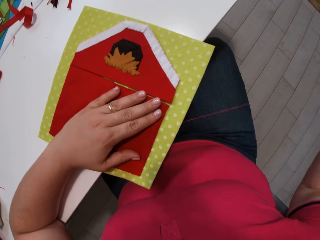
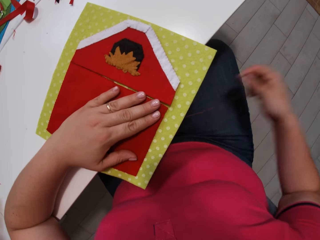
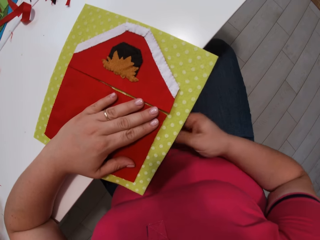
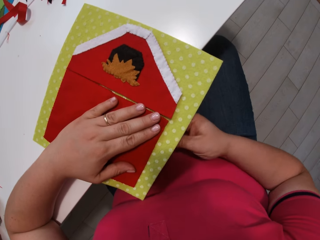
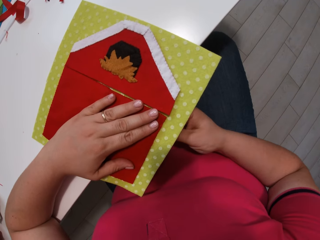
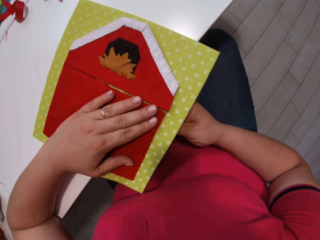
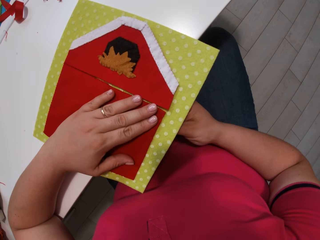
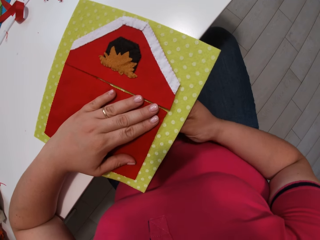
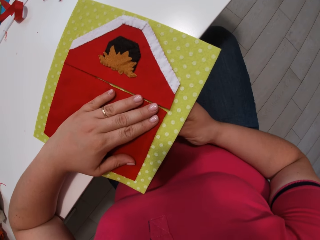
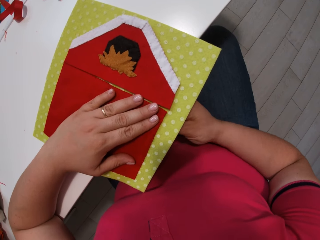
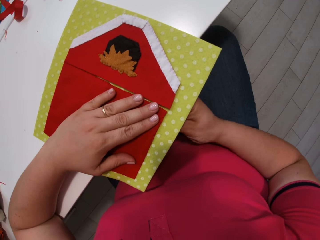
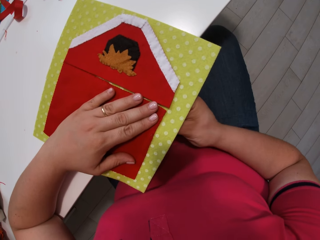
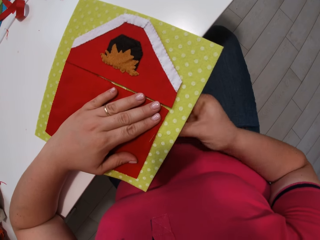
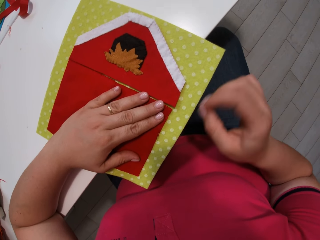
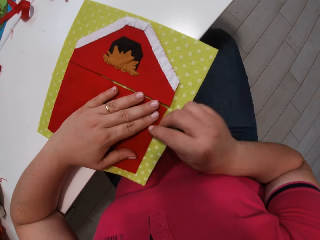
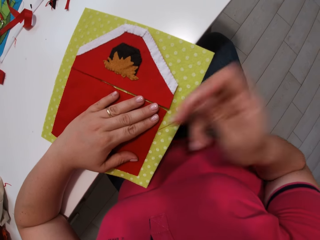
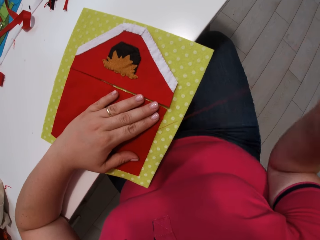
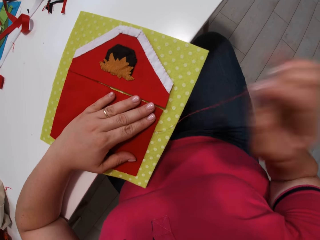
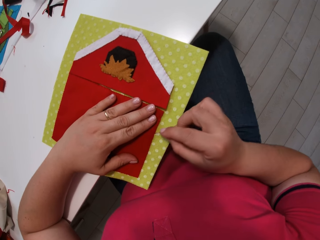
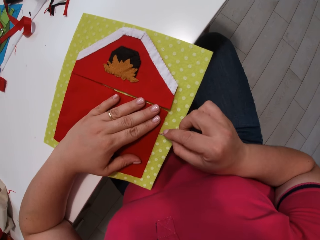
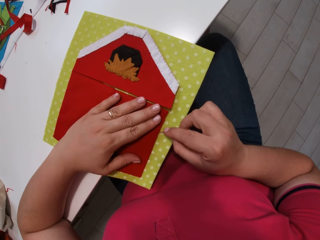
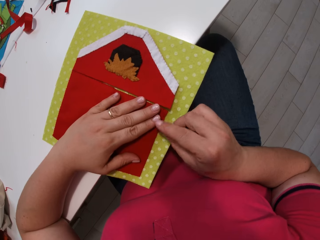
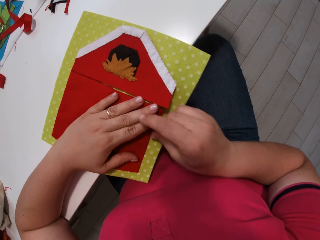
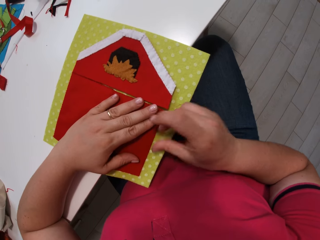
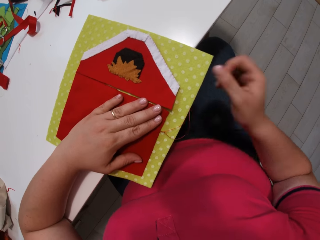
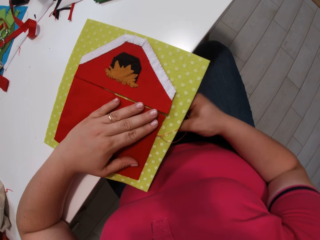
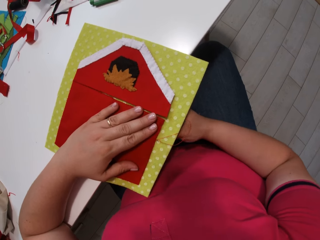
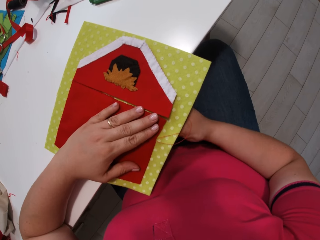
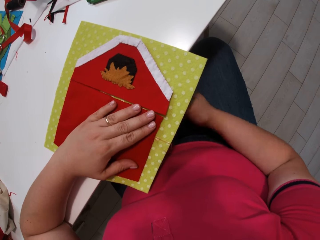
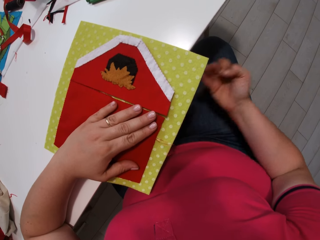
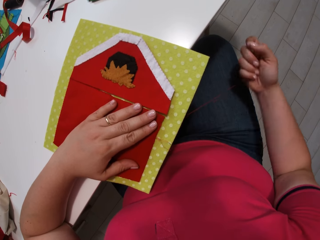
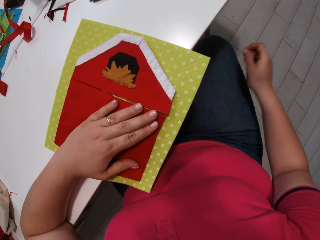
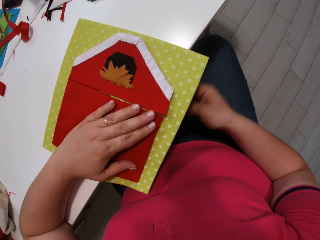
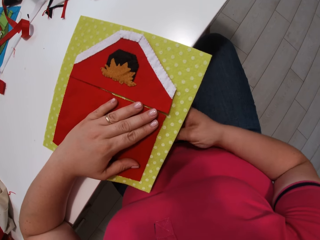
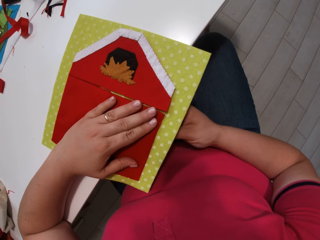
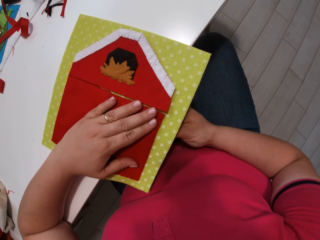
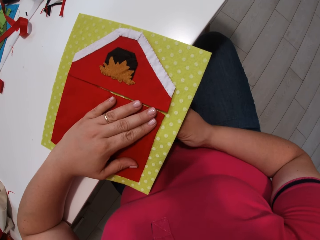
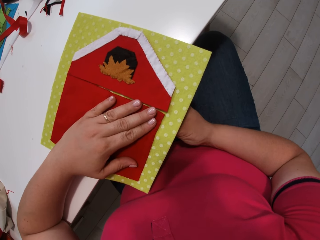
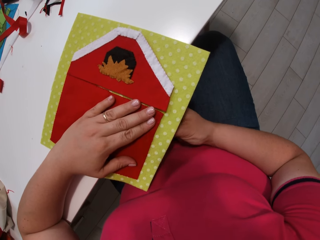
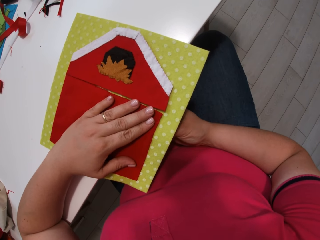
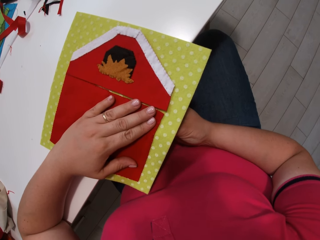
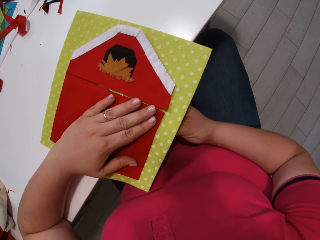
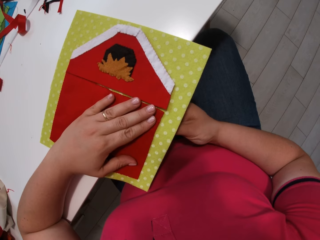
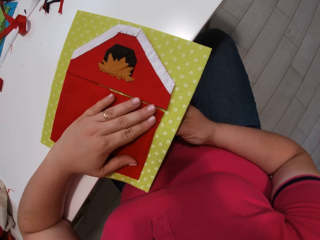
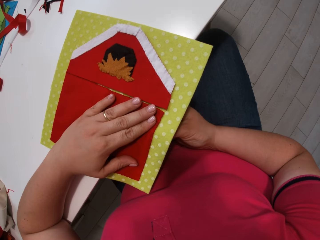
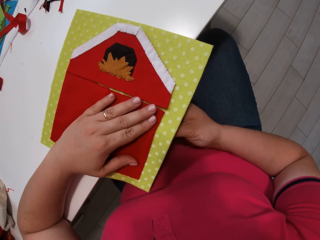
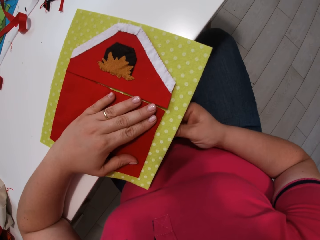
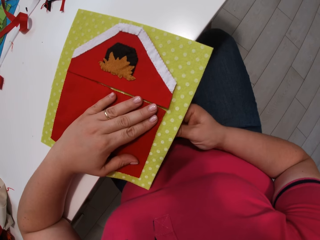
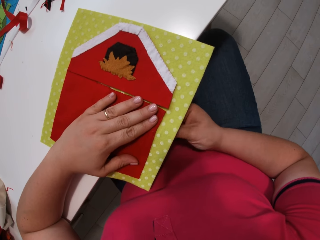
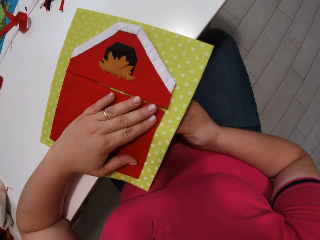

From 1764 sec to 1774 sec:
The camera wearer inserts a needle with thread into the cloth. They pull the needle with thread from the cloth. They insert the needle with thread into the cloth.

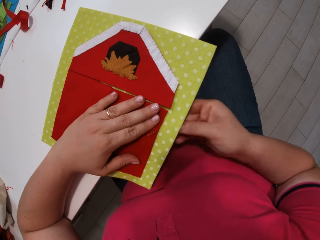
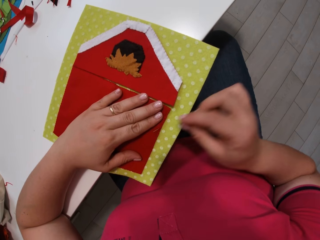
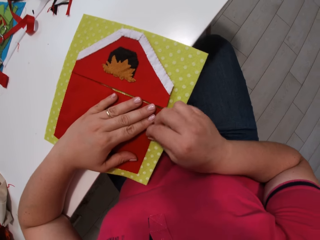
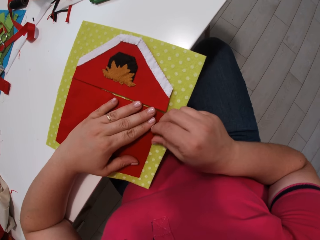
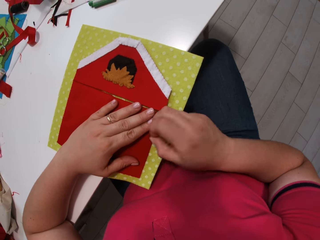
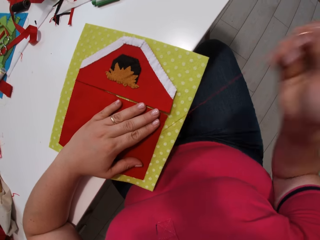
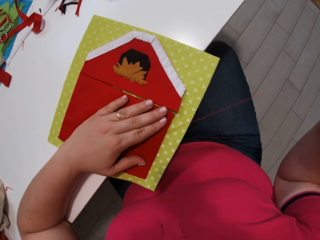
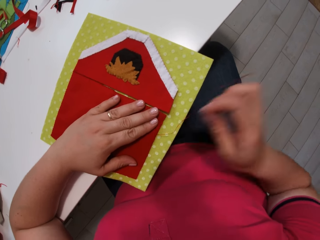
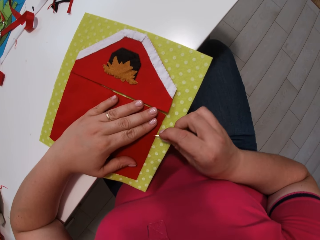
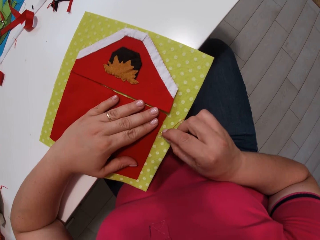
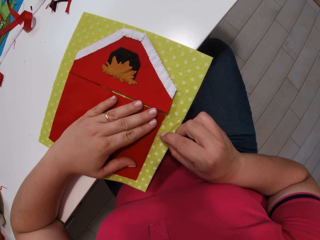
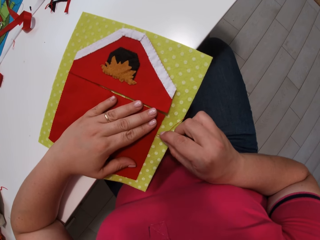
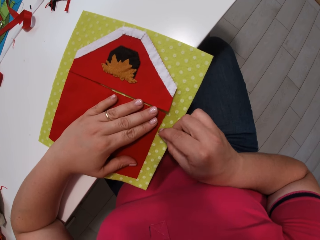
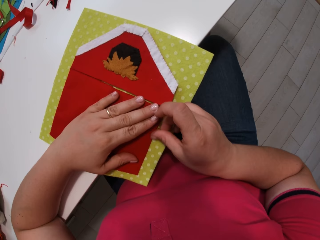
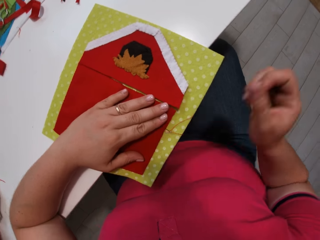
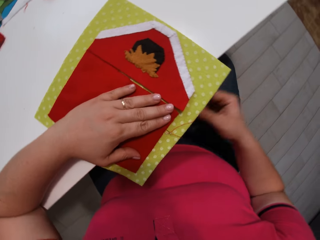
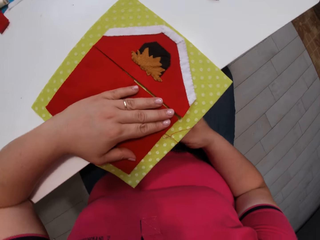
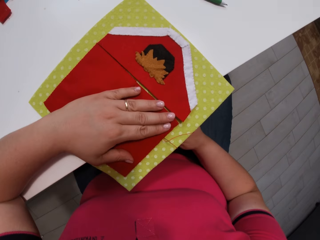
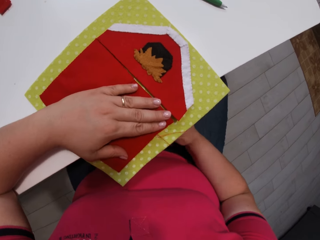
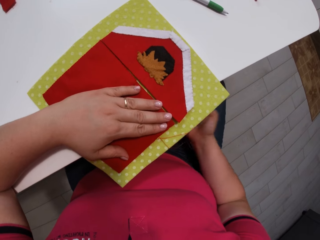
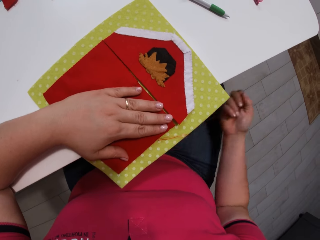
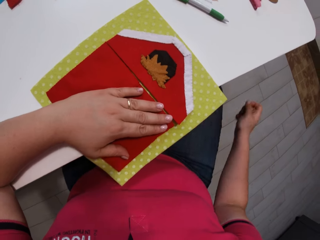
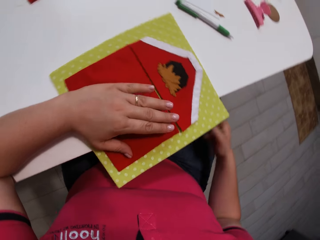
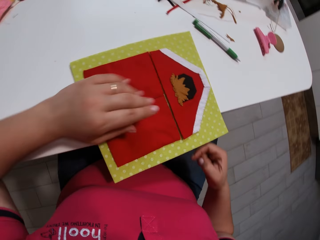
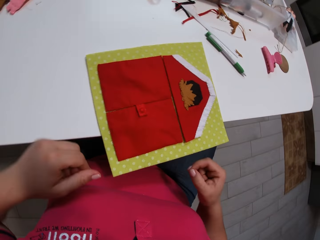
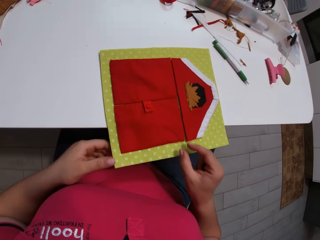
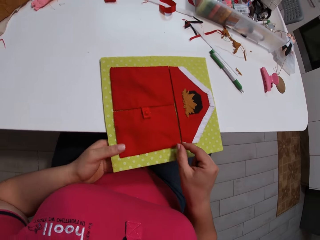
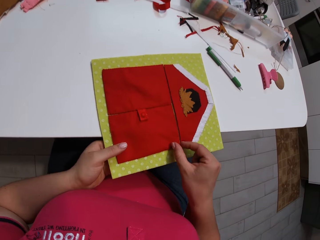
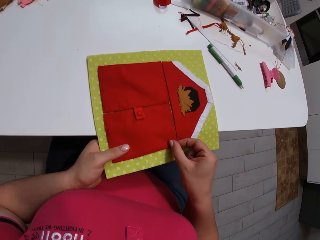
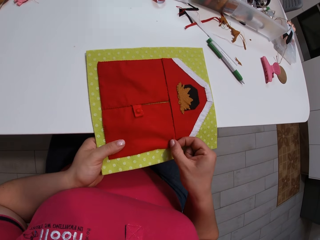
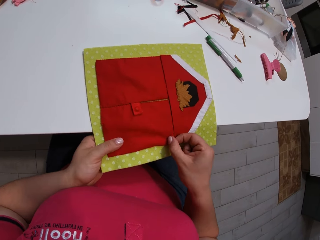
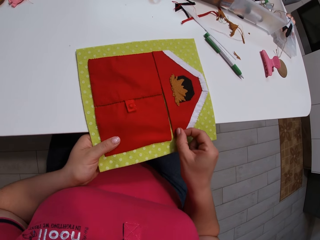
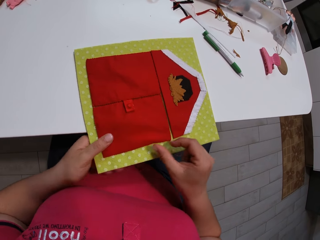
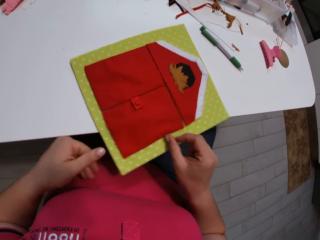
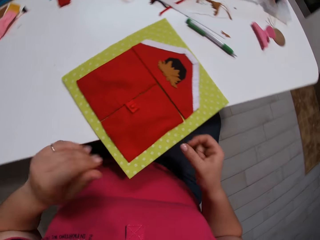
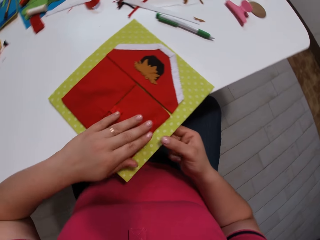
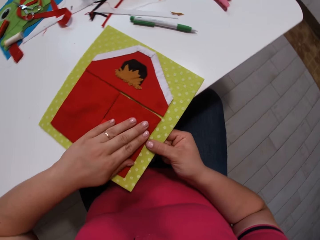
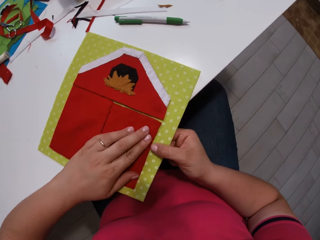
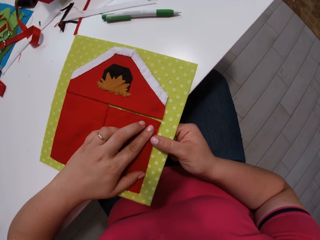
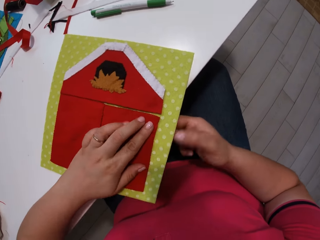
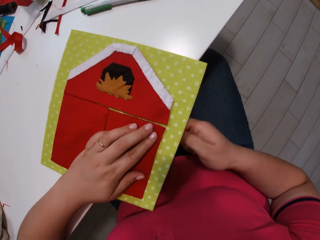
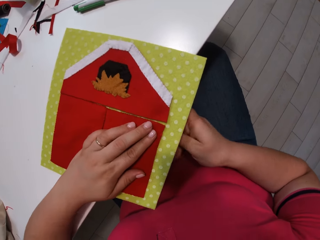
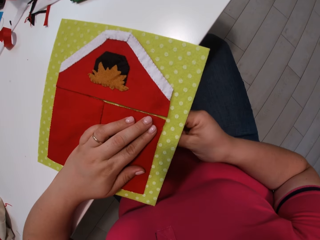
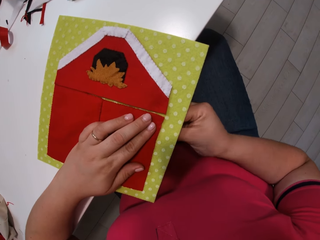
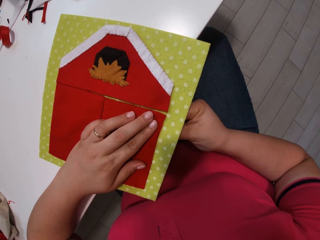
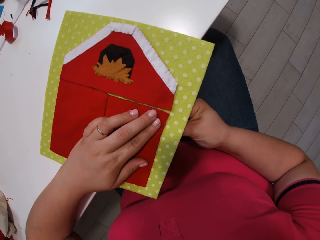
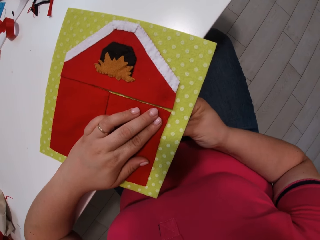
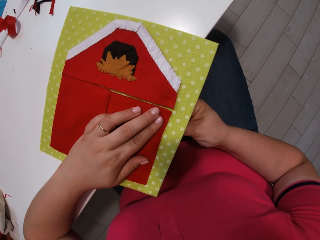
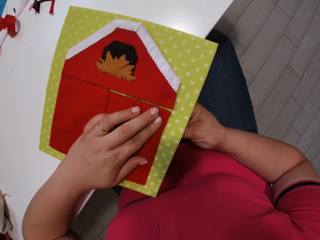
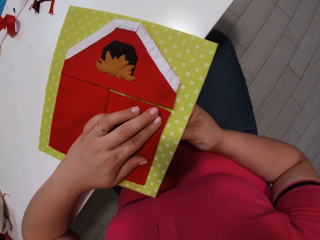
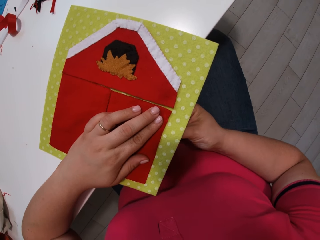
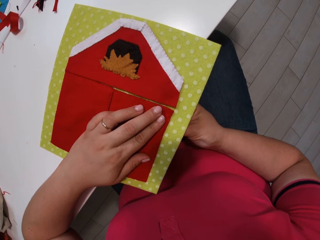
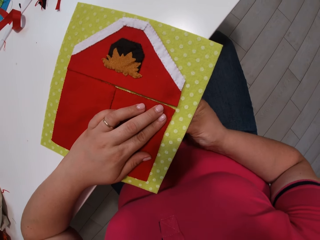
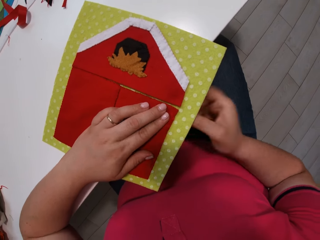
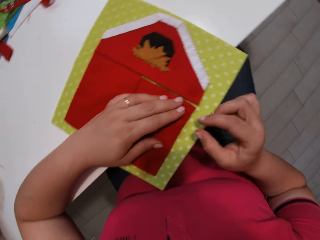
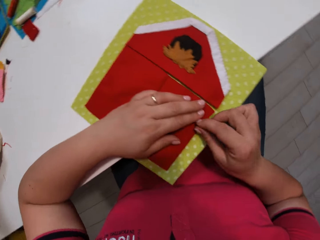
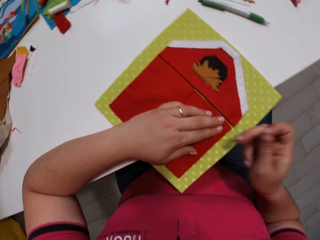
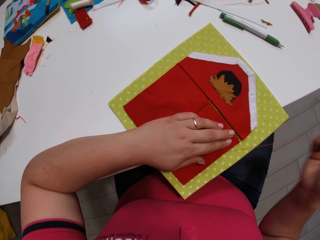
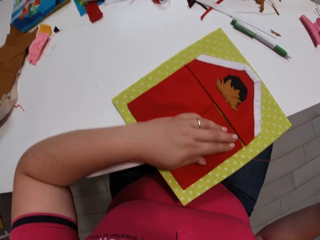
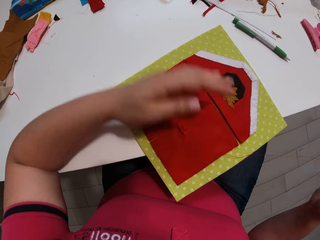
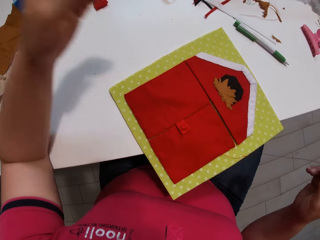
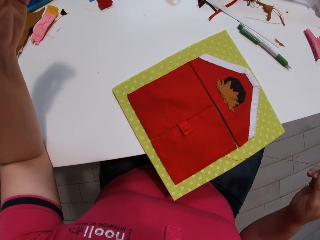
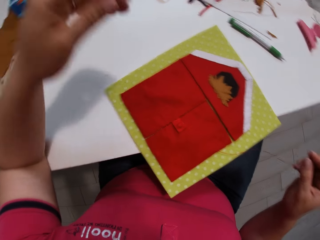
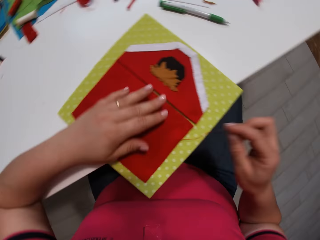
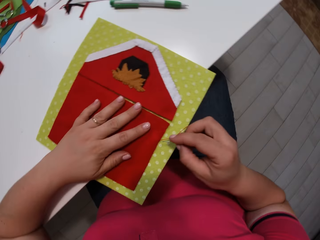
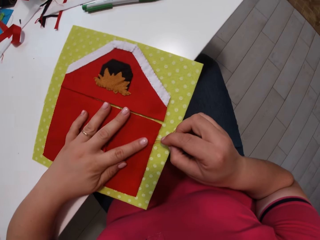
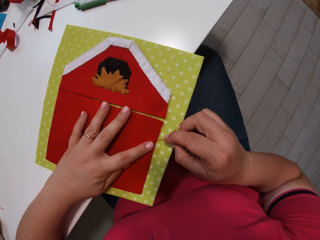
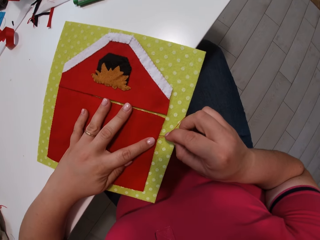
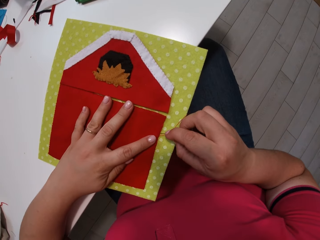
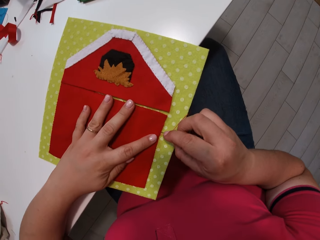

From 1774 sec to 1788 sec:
The camera wearer pulls a needle with thread from the cloth. They insert the needle with thread into the cloth. They pull the needle with thread from the cloth. They insert the needle with thread into the cloth. They stop stitching the cloth. They insert the needle with thread into the cloth. They pull the needle with thread from the cloth.
